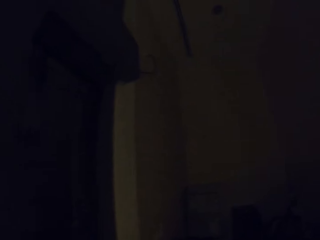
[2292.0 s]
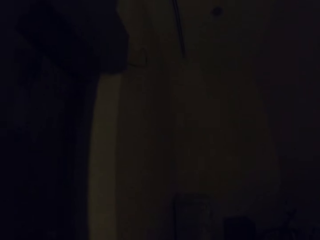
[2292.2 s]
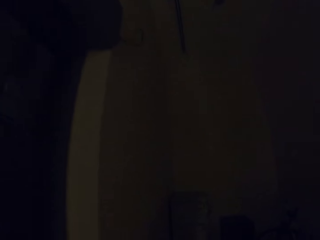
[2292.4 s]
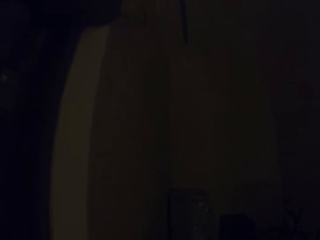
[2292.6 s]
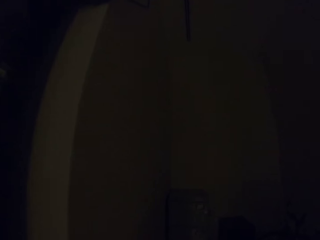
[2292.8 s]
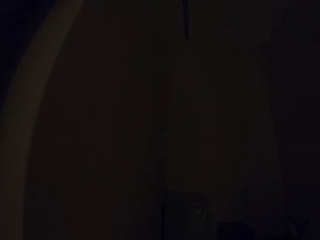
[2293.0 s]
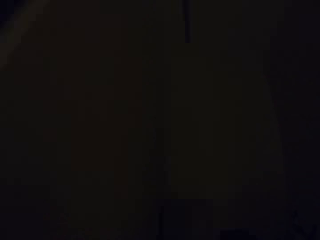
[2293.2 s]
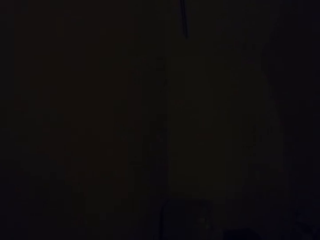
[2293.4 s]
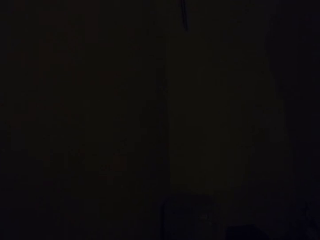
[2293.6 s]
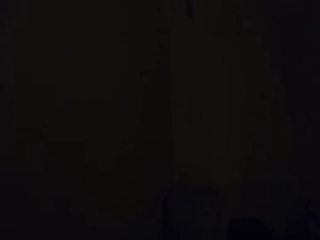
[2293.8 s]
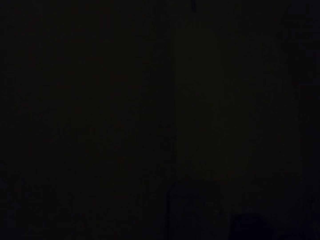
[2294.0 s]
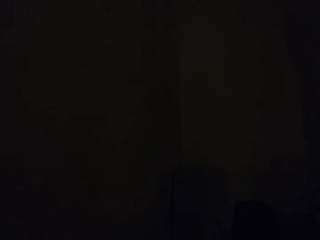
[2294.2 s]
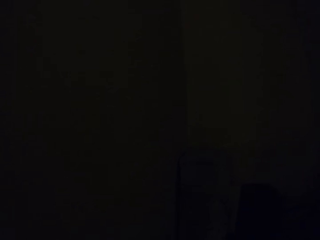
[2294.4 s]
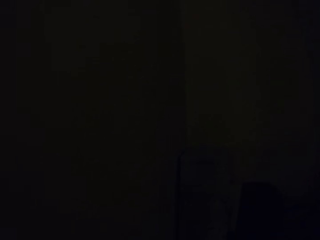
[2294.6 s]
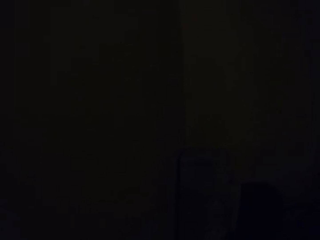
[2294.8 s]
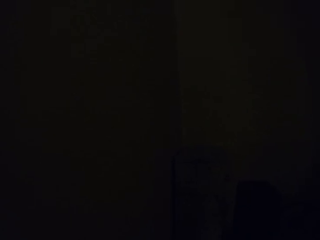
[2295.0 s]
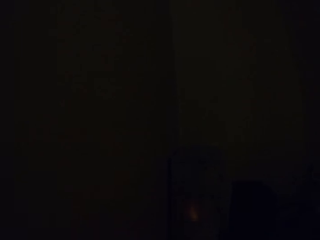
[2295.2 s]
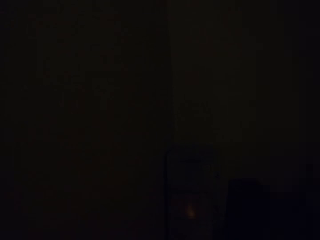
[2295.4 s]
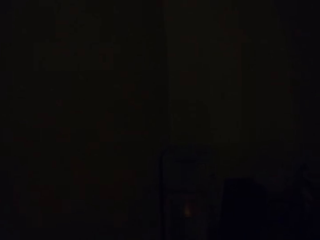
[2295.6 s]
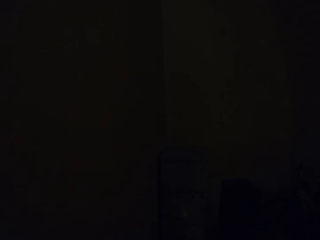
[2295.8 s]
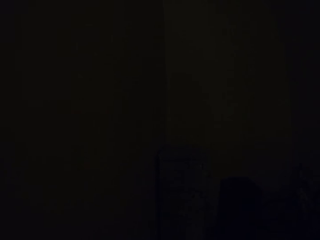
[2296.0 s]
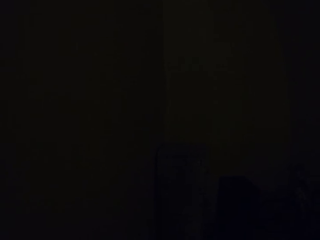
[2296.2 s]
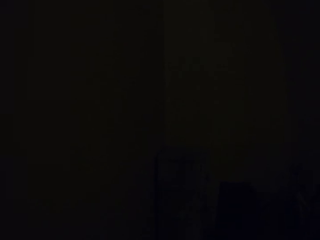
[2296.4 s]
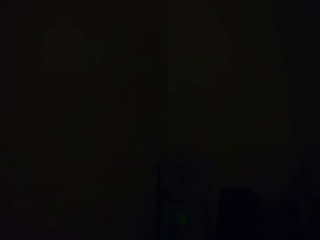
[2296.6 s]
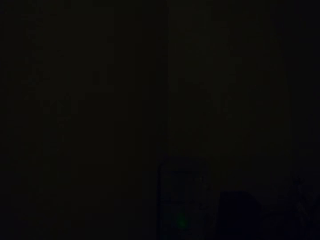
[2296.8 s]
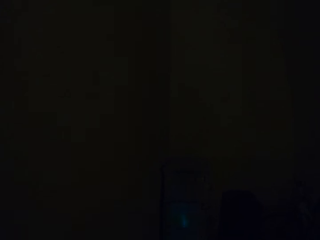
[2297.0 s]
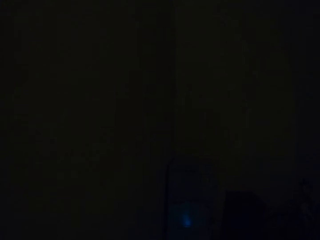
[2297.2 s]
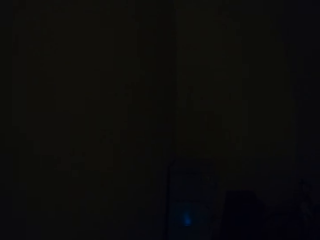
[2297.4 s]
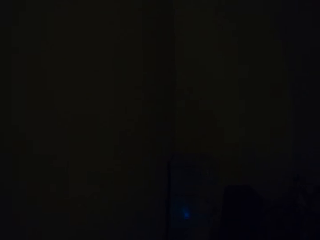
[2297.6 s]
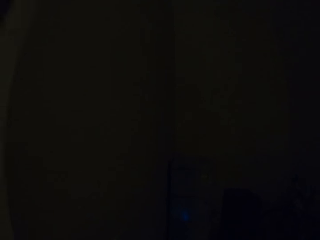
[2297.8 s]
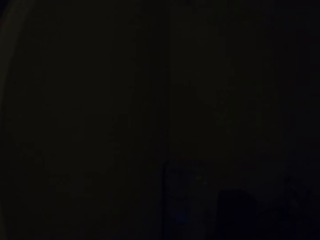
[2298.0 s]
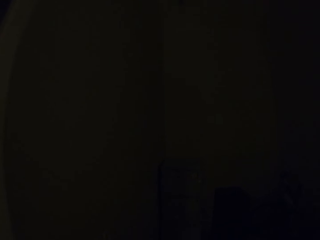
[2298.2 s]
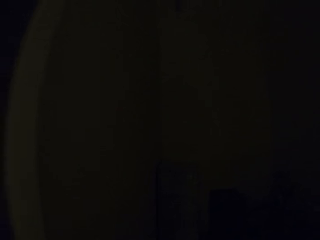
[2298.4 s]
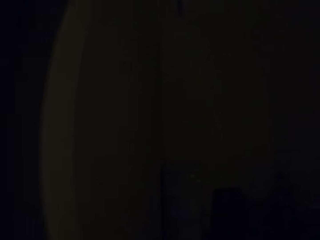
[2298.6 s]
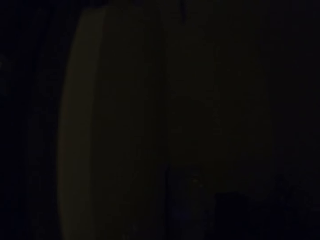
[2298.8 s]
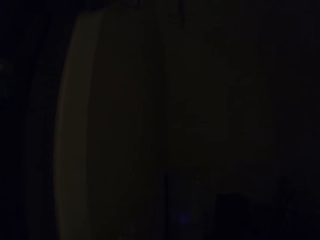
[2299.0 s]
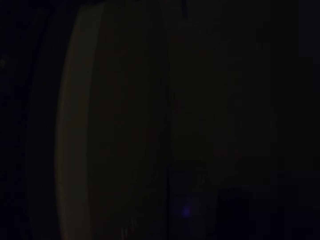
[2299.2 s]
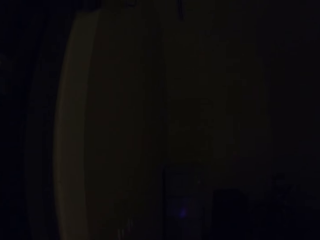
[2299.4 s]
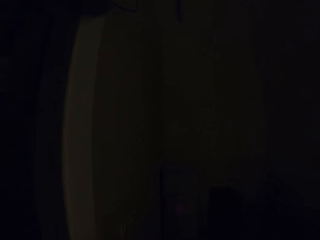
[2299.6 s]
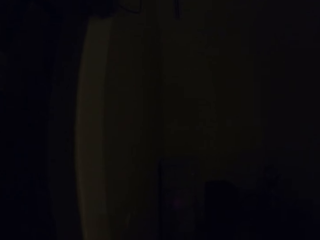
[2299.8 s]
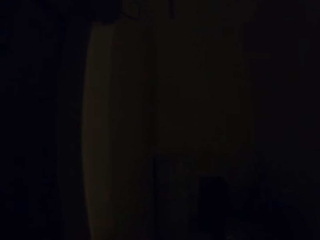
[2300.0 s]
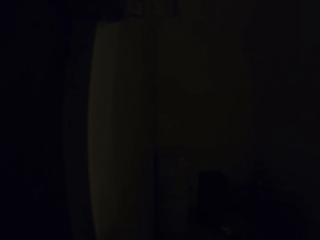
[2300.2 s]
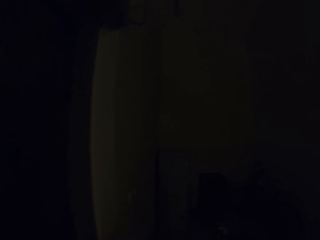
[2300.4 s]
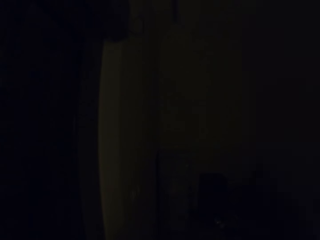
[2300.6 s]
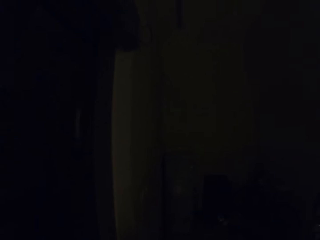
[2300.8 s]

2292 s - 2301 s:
The camera wearer walks rightwards. They stop.

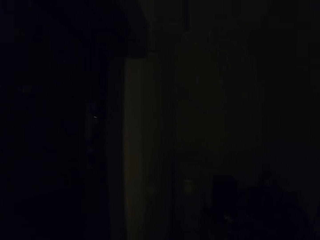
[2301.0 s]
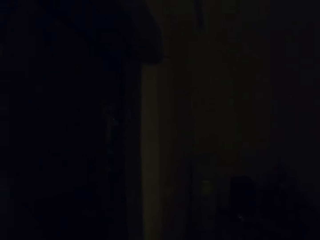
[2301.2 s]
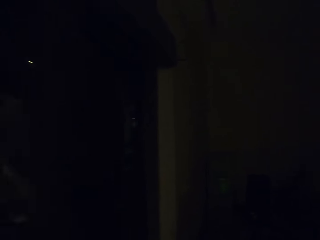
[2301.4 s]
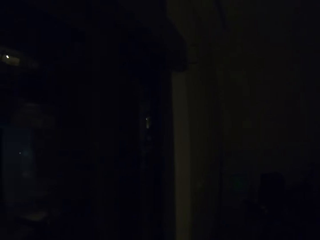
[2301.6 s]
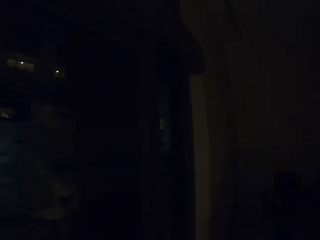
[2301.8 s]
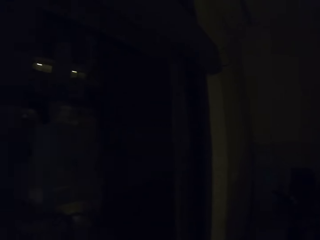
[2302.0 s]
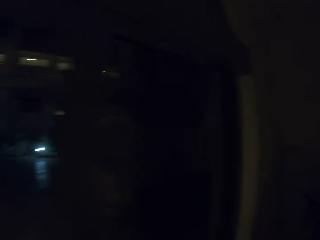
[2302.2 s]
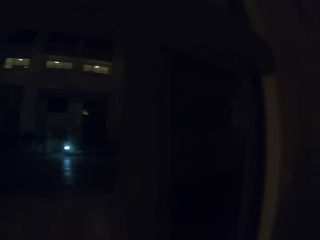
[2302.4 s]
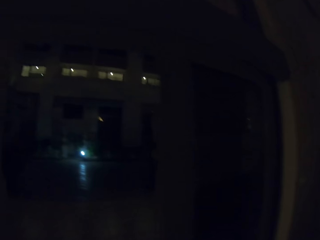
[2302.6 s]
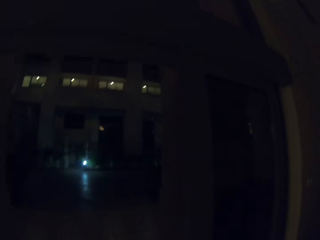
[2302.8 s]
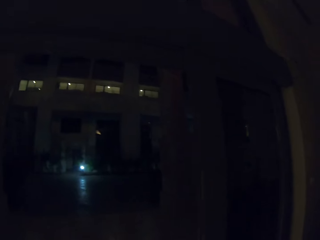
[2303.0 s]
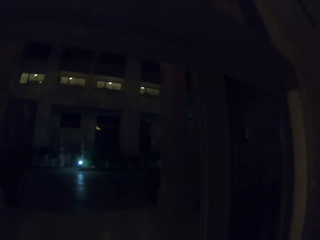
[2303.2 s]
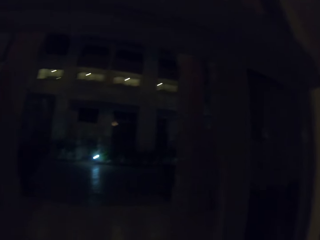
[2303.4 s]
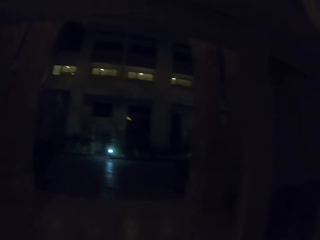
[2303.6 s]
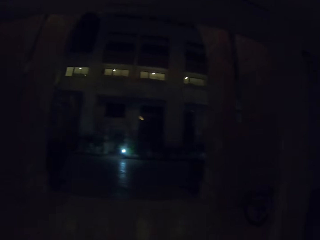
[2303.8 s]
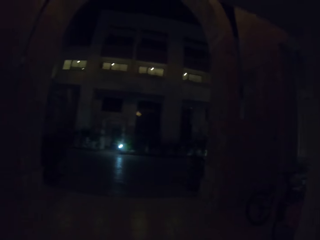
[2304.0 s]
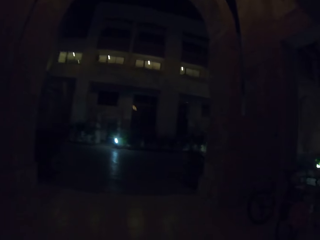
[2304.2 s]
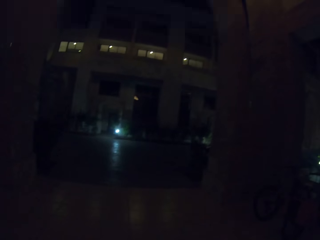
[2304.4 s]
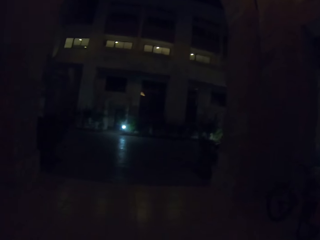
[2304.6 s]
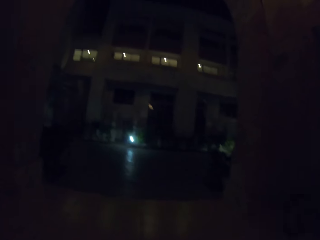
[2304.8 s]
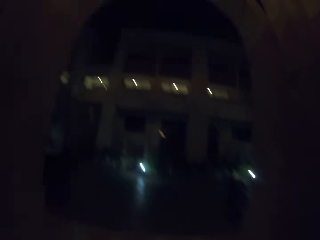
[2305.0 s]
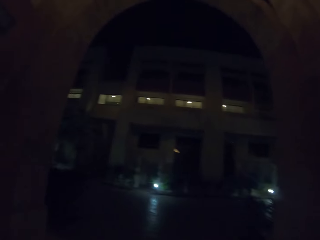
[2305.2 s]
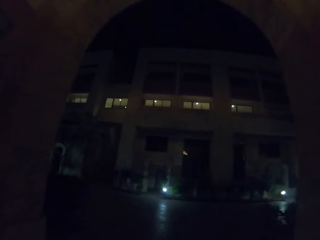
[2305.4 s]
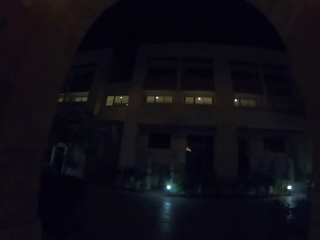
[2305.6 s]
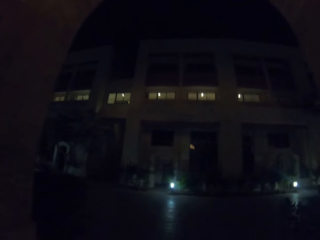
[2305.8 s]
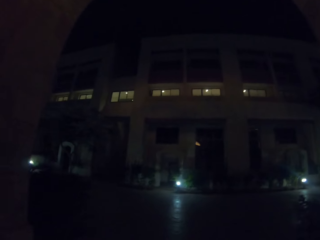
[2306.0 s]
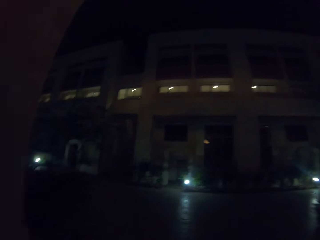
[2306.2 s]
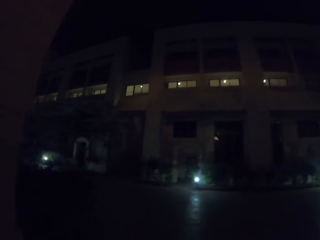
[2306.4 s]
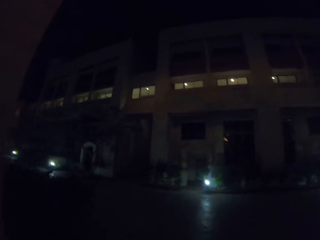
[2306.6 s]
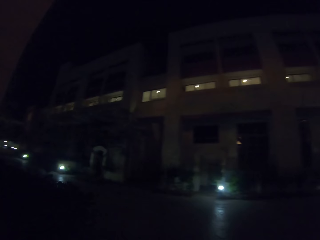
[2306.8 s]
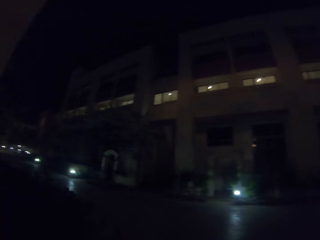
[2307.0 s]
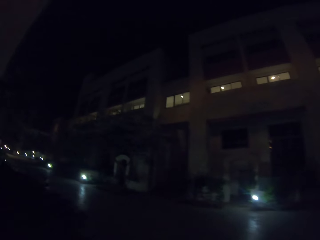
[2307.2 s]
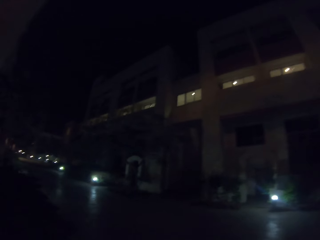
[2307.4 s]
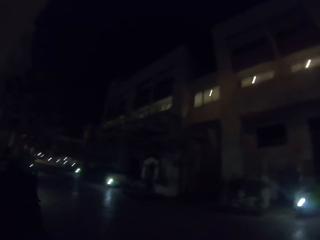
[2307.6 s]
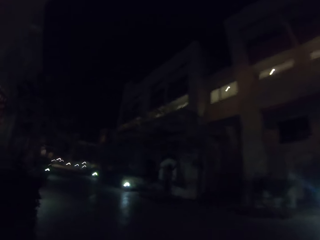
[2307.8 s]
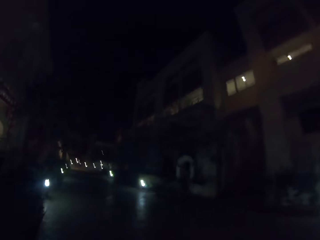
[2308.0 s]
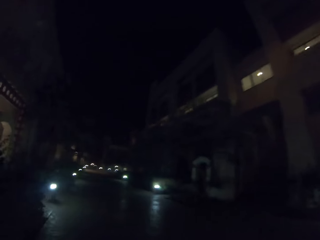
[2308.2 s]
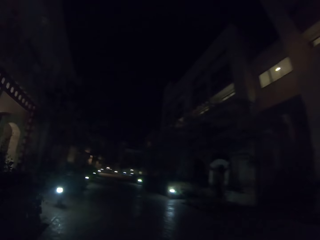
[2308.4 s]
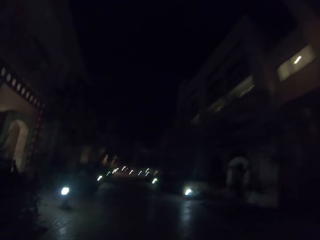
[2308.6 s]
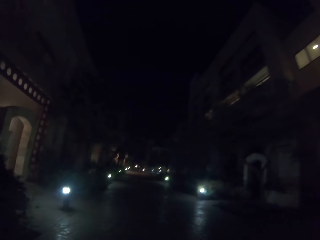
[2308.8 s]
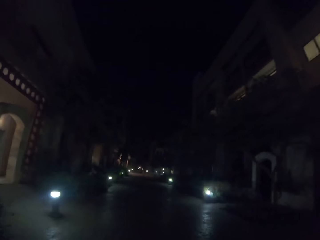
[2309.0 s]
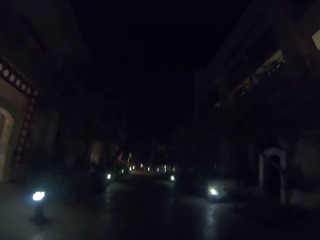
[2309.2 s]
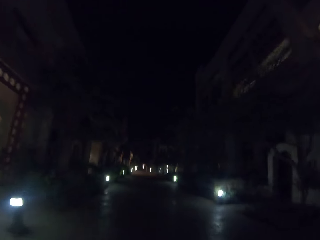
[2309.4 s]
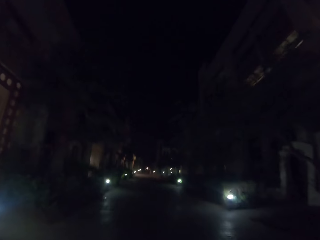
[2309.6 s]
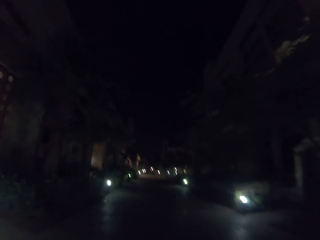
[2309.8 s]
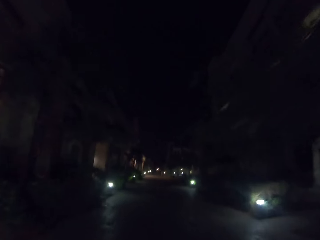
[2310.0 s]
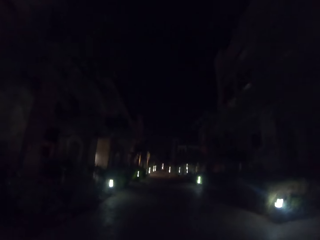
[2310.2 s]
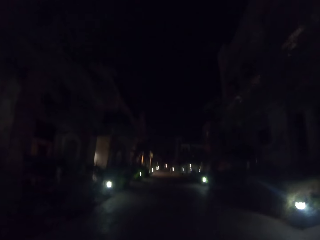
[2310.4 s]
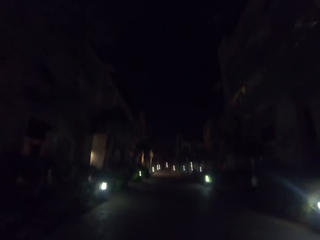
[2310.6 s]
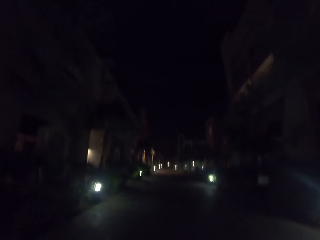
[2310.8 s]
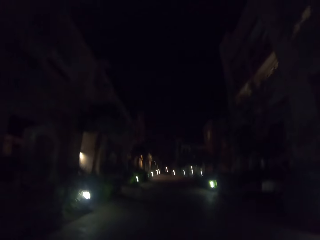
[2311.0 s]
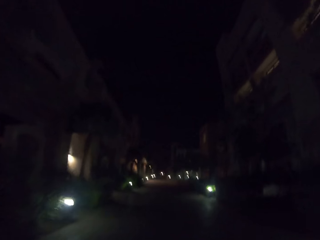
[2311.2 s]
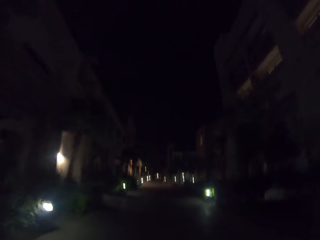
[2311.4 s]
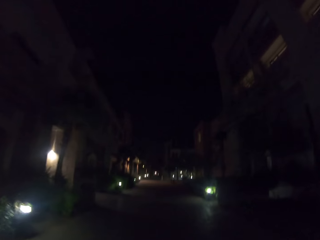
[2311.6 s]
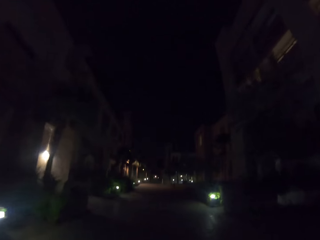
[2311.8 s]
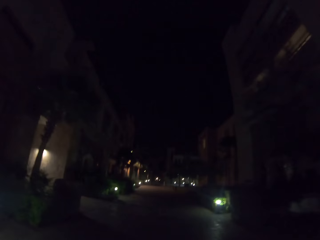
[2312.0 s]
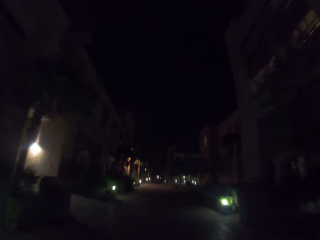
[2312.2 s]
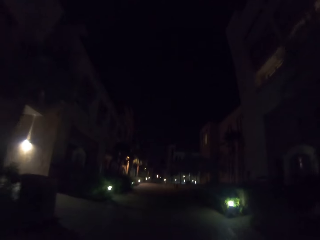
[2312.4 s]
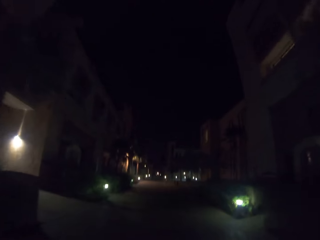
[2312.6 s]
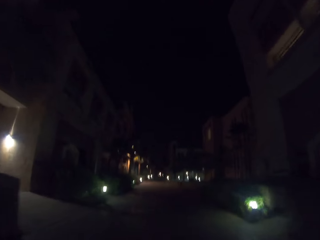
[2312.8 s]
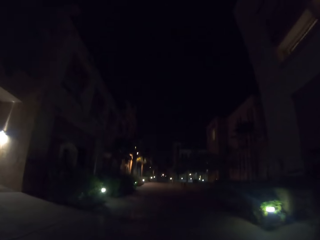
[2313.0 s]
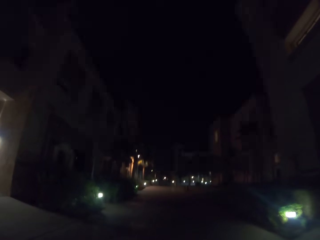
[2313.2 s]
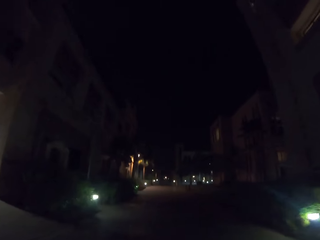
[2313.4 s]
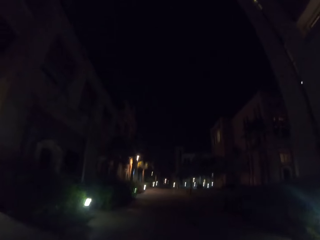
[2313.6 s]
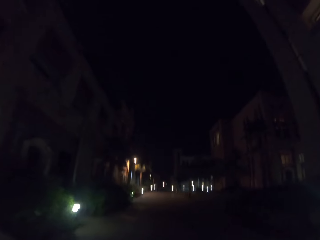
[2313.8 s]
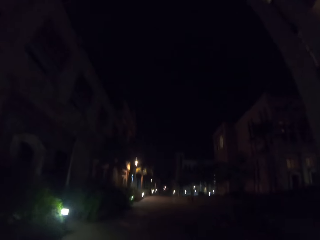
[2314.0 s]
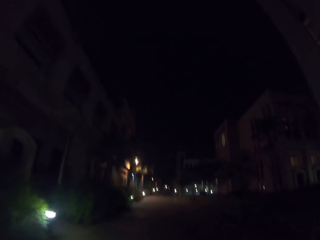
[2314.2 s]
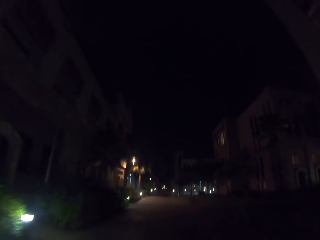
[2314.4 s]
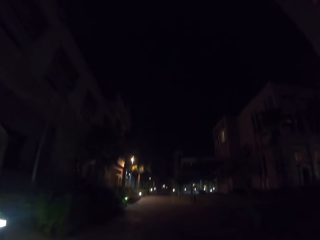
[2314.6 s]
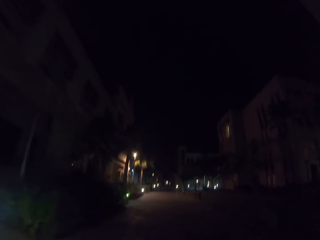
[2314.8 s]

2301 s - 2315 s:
The camera wearer walks backwards. They open a door. They walk outside. They turn left. They skate straight ahead.
